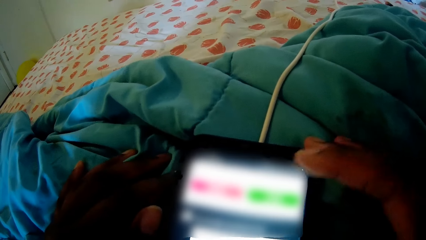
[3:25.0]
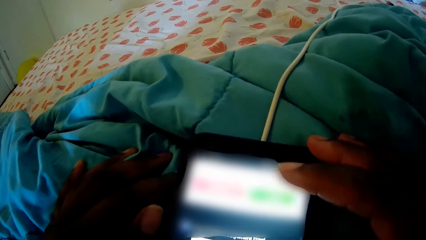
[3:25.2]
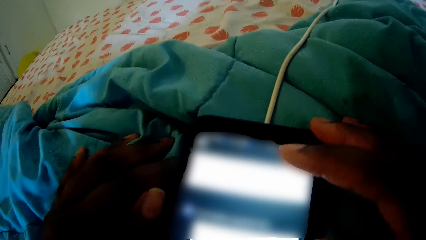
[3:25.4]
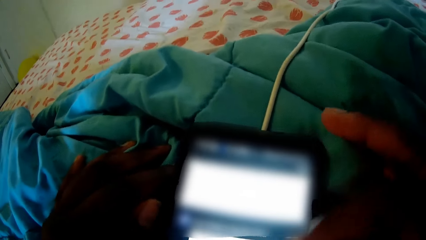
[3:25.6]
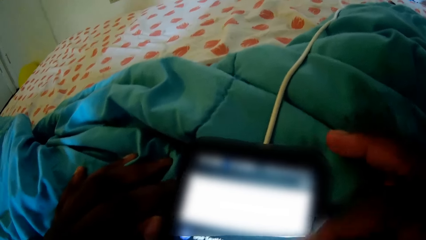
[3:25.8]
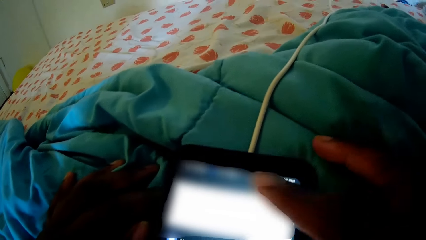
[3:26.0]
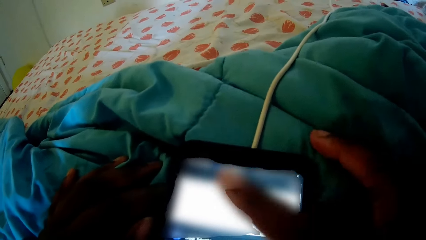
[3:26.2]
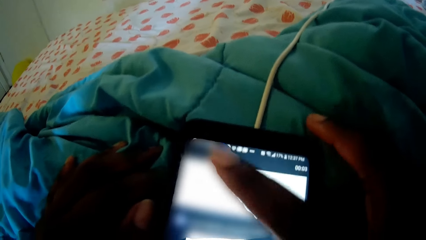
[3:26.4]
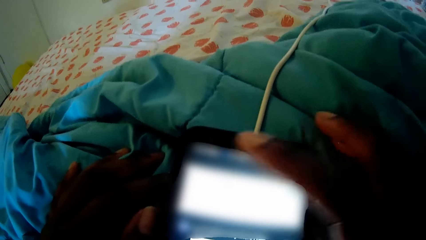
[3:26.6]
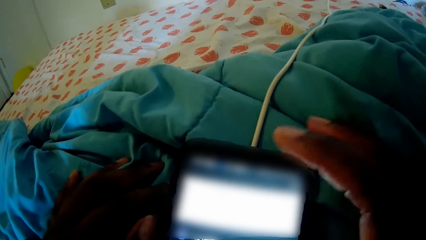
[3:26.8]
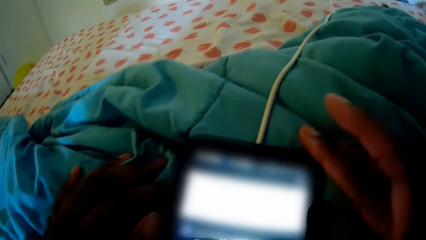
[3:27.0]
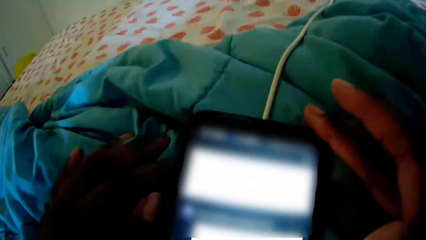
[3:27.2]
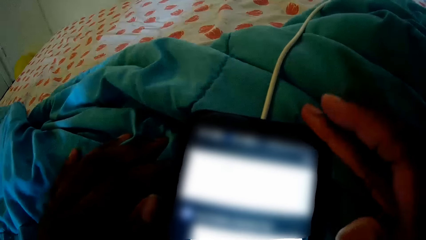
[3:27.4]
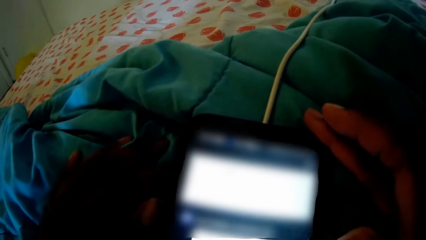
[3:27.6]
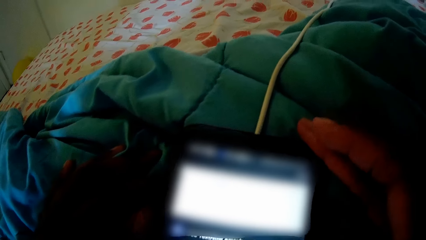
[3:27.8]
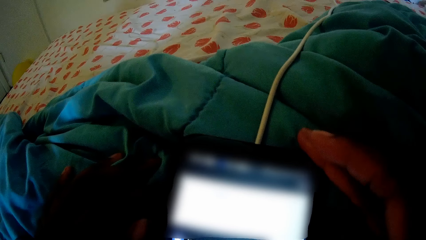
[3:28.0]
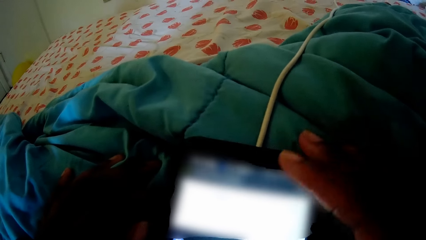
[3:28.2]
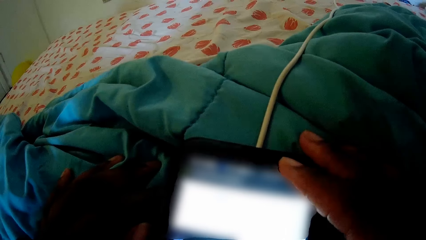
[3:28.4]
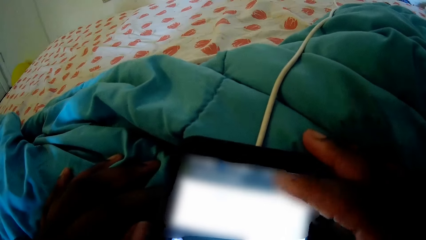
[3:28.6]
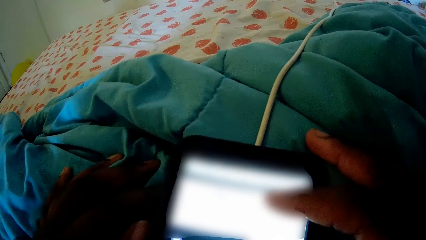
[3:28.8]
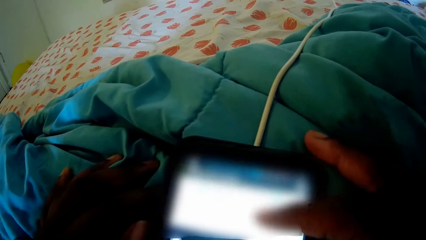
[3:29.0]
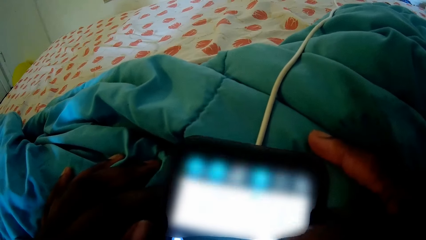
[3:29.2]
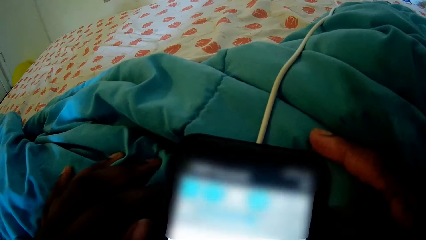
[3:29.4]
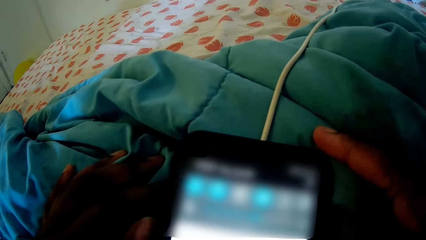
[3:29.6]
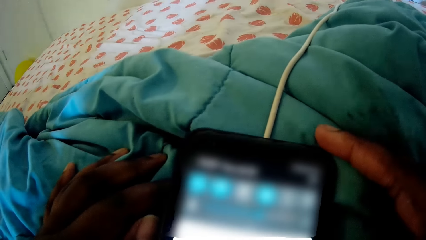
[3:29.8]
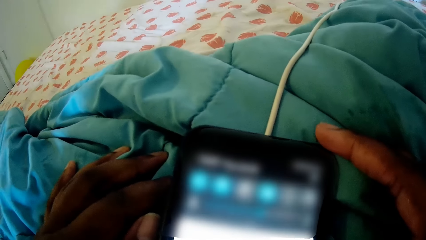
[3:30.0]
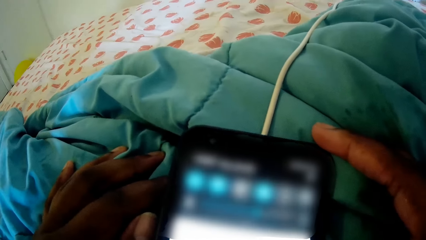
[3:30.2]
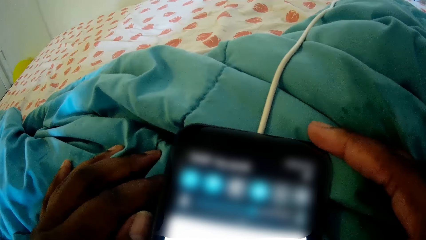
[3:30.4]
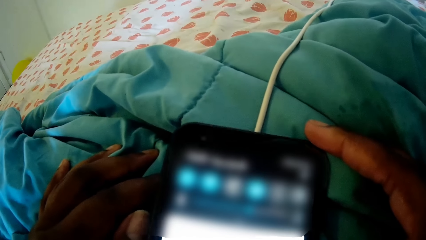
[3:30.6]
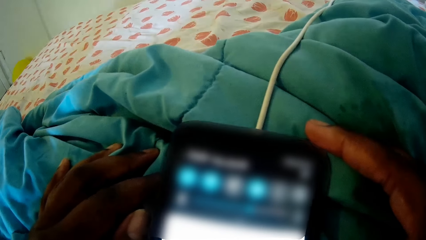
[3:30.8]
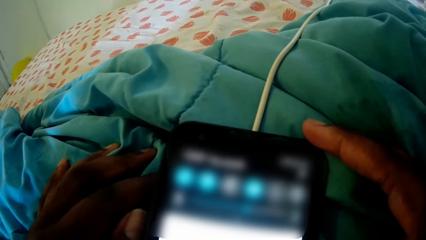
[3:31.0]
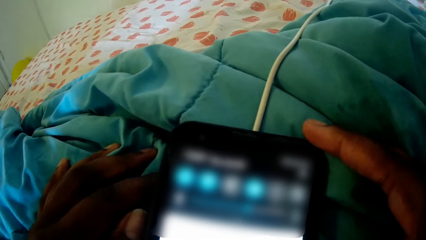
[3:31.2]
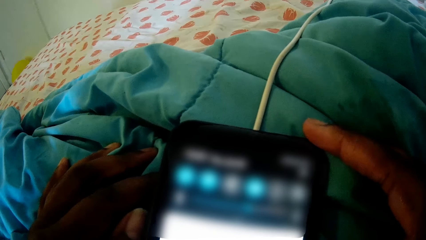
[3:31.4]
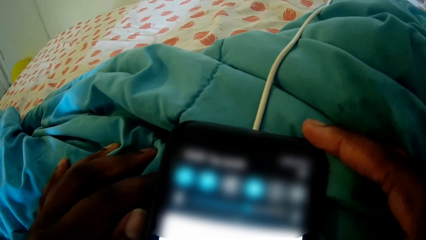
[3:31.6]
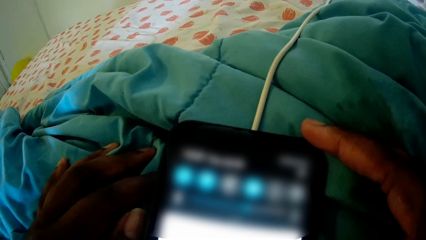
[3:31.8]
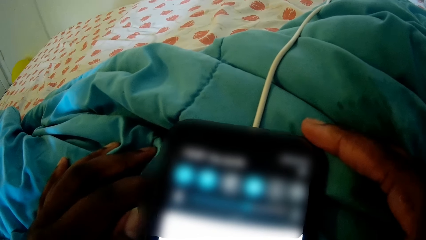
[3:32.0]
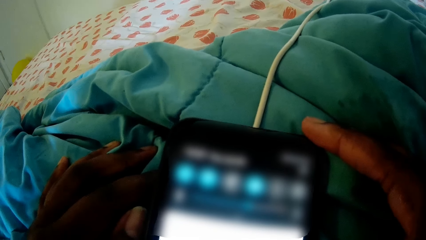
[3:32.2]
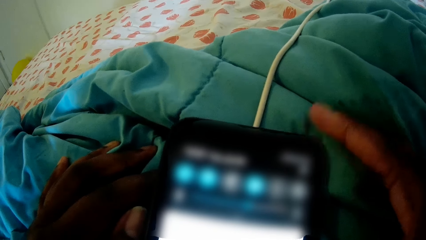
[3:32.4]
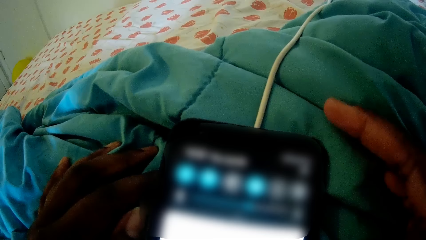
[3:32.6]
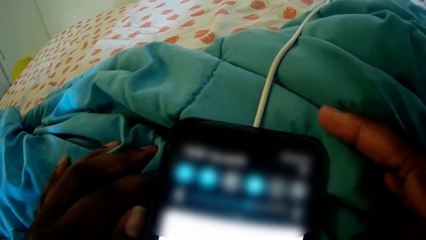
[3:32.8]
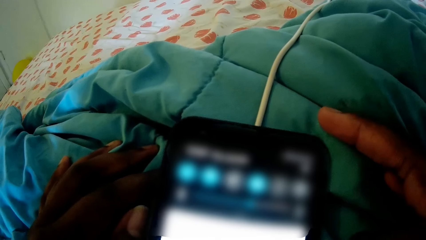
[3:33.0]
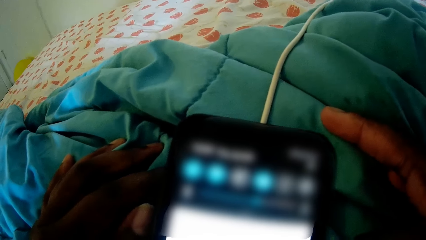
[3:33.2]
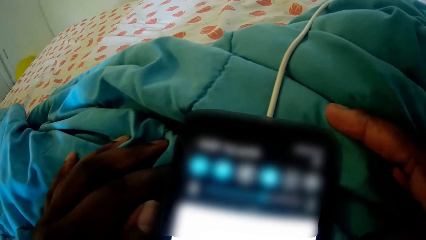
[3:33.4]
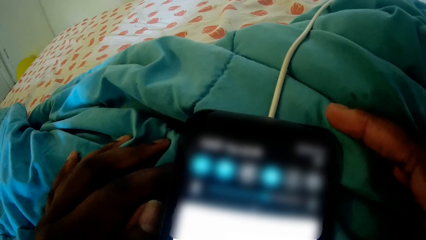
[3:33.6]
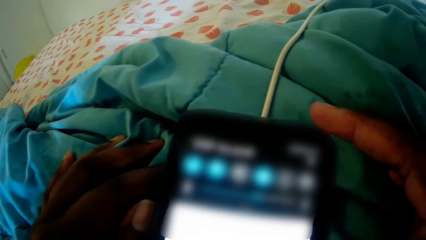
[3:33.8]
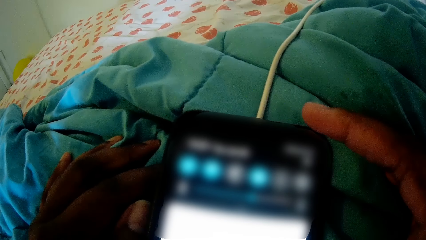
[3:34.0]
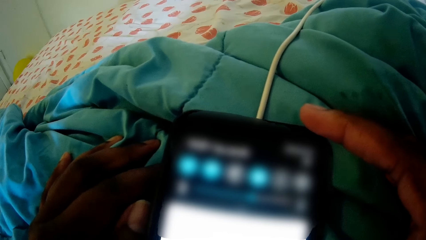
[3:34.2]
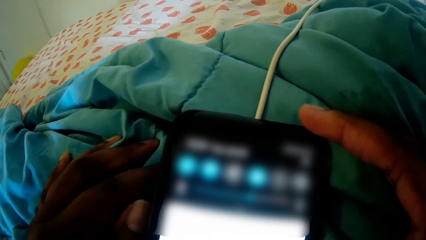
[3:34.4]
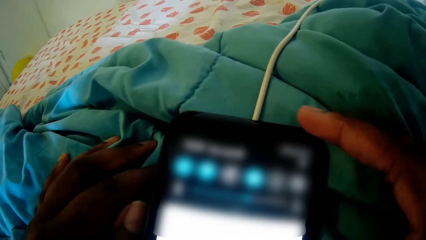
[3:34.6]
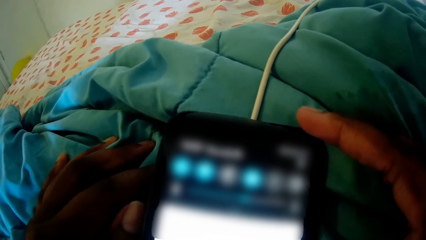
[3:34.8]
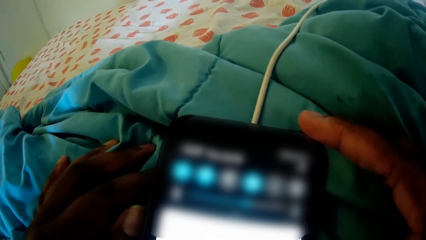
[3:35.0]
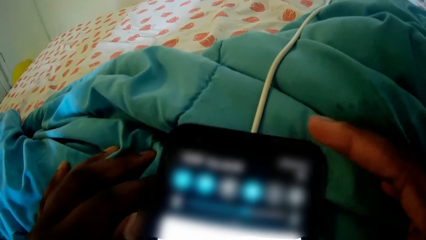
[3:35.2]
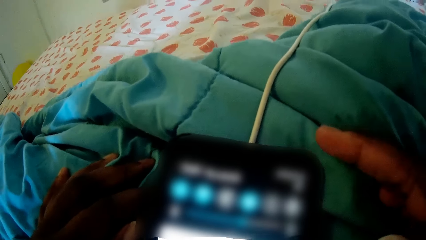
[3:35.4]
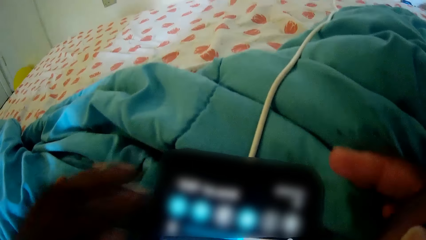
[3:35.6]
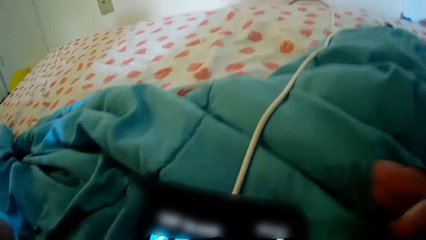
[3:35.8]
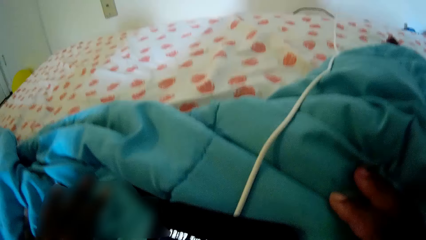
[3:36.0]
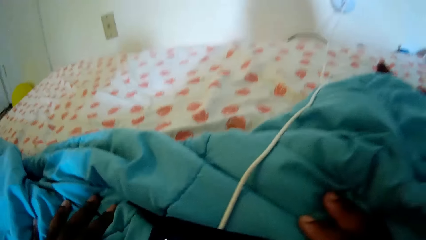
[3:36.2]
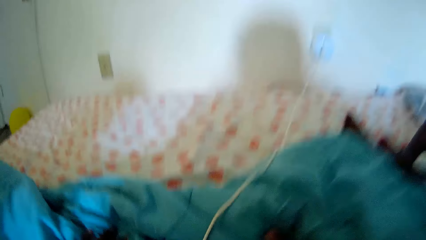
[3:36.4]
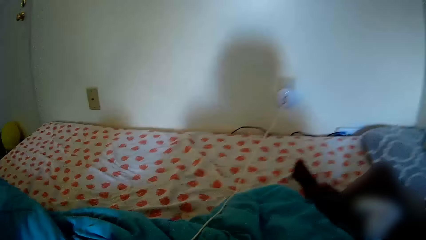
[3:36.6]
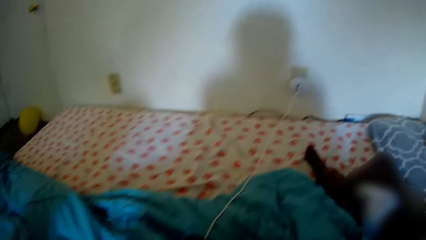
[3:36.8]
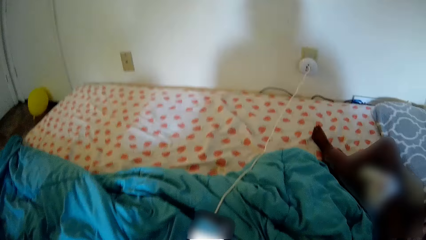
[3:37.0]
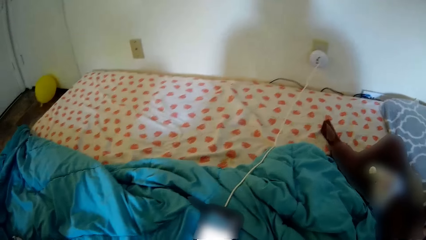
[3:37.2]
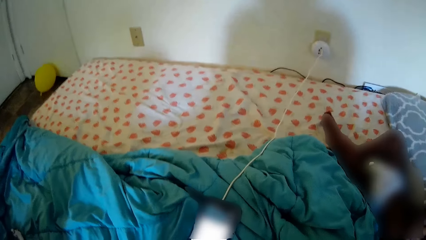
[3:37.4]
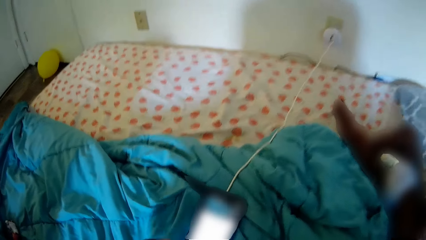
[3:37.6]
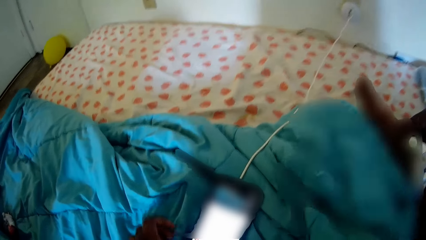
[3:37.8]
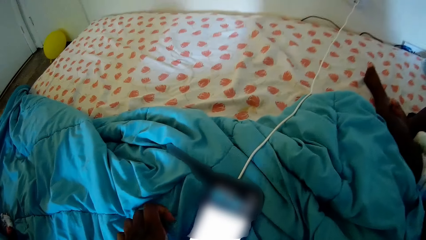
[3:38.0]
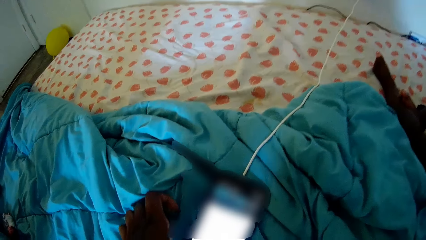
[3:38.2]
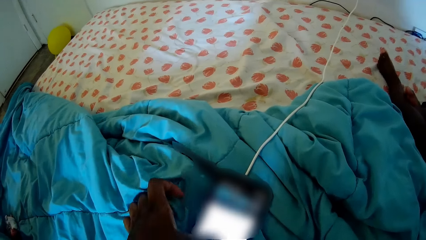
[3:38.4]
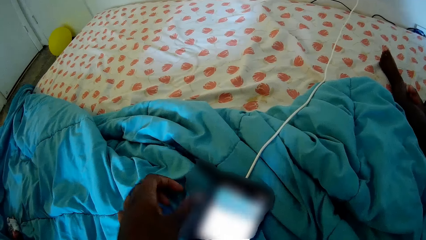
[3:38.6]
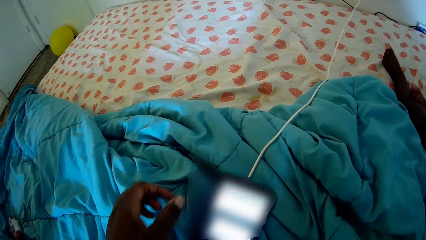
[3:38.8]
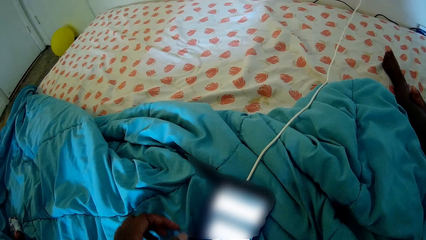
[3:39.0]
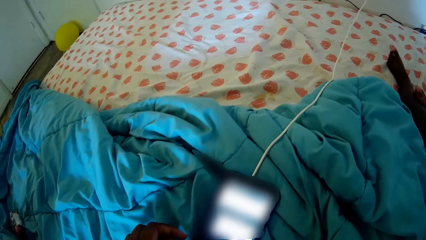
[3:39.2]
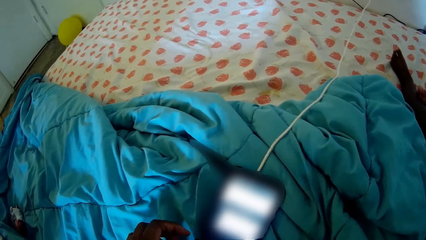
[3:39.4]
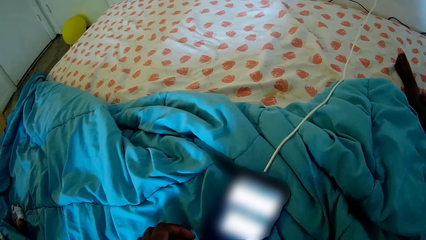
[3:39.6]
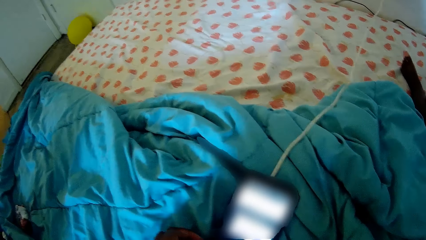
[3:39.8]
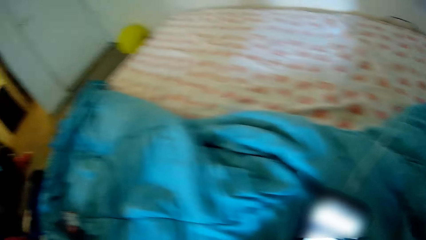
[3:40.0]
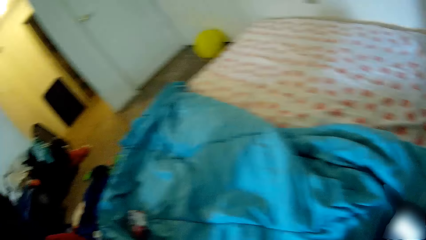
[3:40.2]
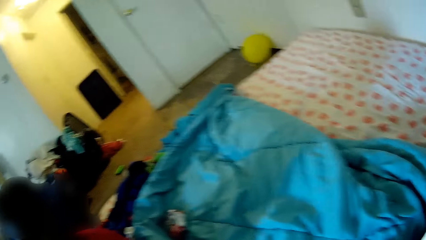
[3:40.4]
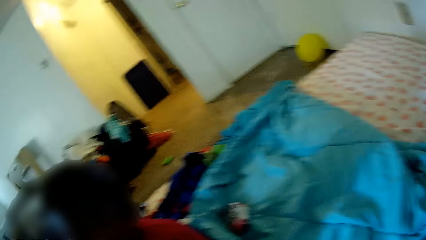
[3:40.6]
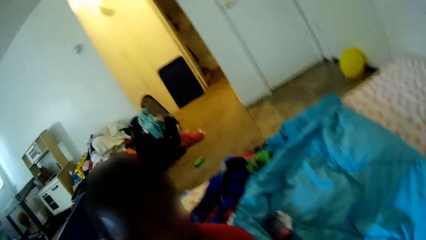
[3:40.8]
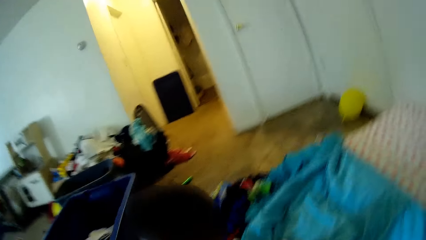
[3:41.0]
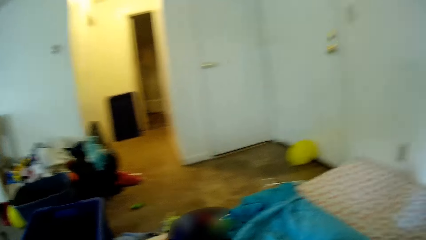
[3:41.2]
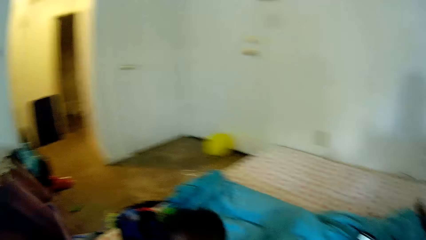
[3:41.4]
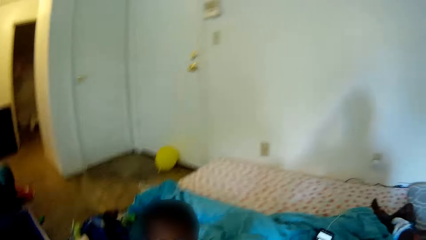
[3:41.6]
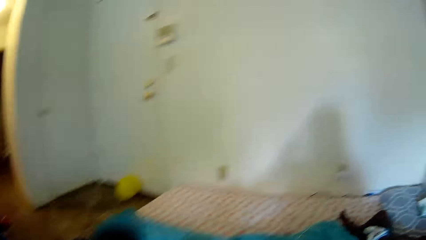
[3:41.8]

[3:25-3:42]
The camera wearer interacts with a woman on the phone. She speaks on the phone. She stands up. She speaks on the phone. She operates the phone with her left hand. The baby interacts with the camera wearer. The woman on the phone interacts with the camera wearer. The camera wearer stands up.
